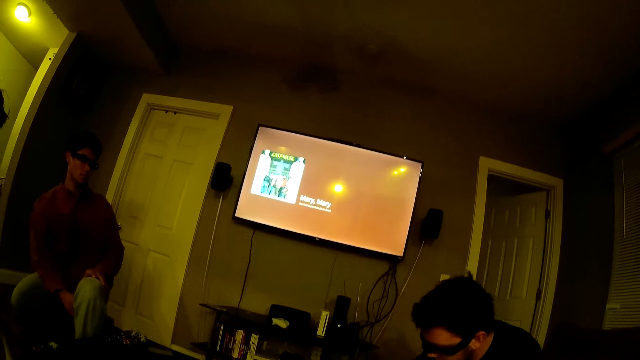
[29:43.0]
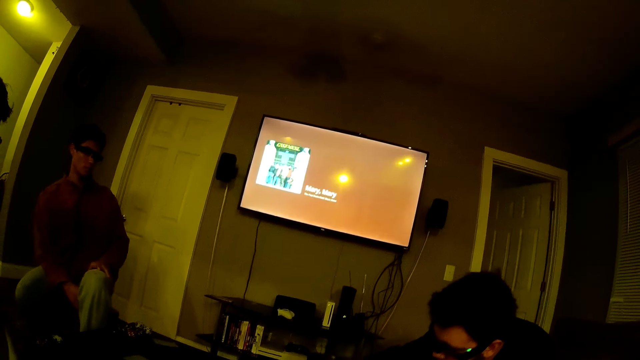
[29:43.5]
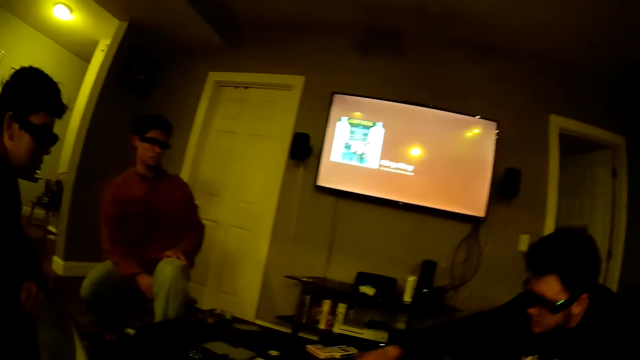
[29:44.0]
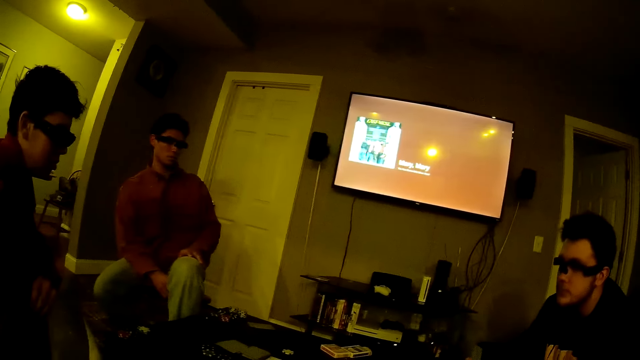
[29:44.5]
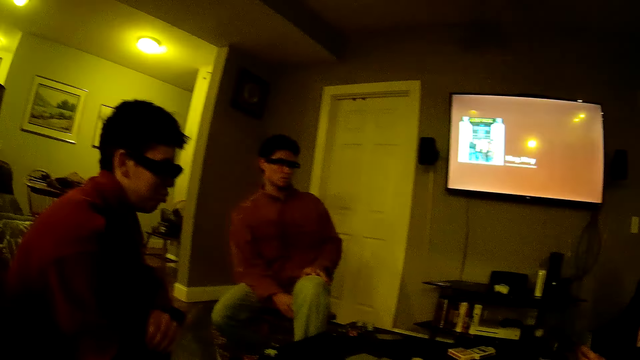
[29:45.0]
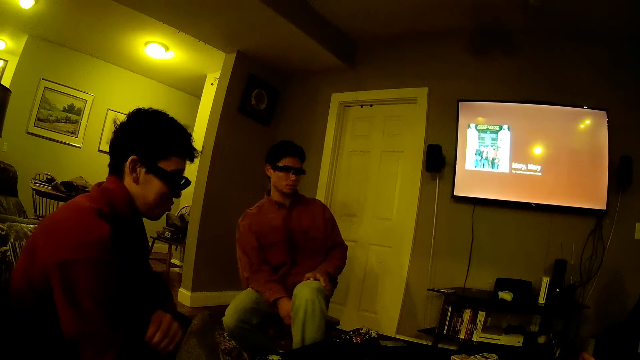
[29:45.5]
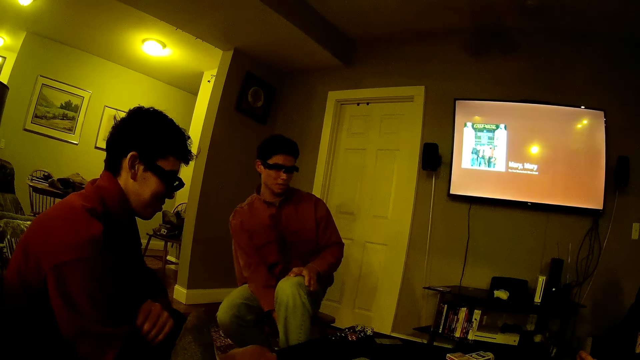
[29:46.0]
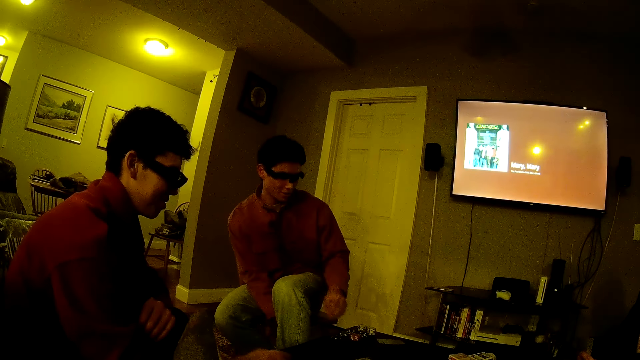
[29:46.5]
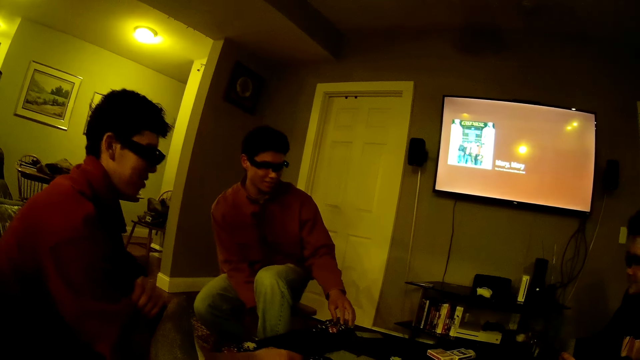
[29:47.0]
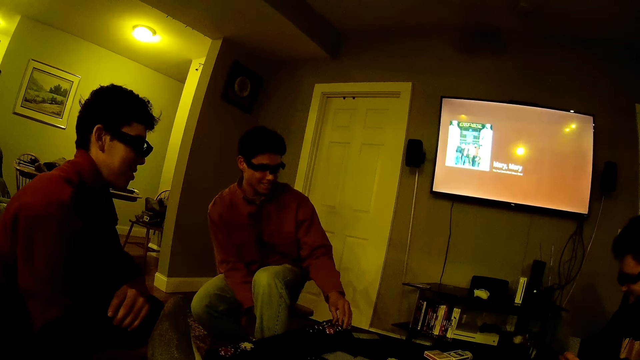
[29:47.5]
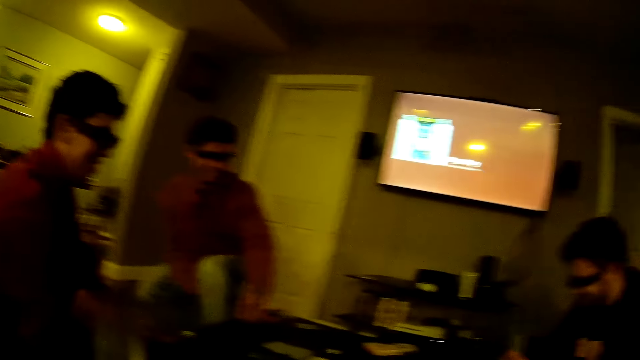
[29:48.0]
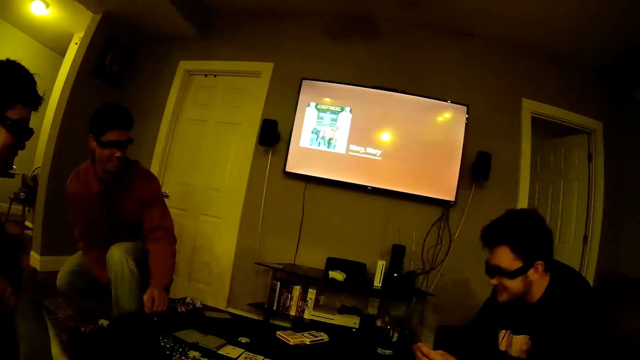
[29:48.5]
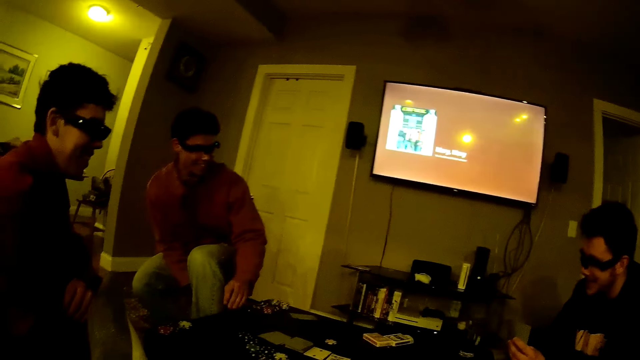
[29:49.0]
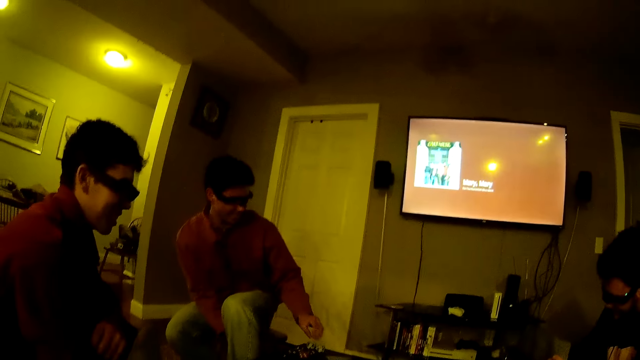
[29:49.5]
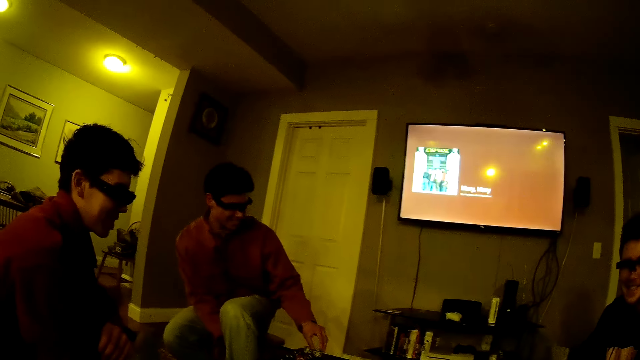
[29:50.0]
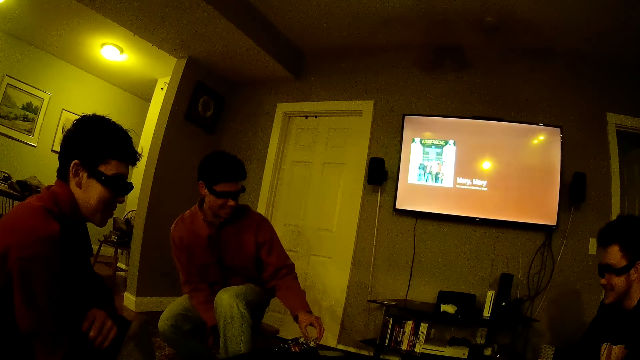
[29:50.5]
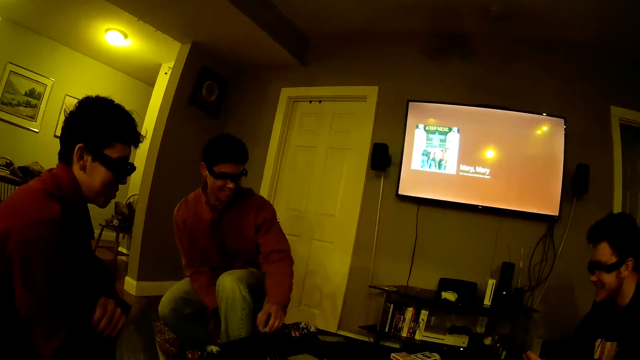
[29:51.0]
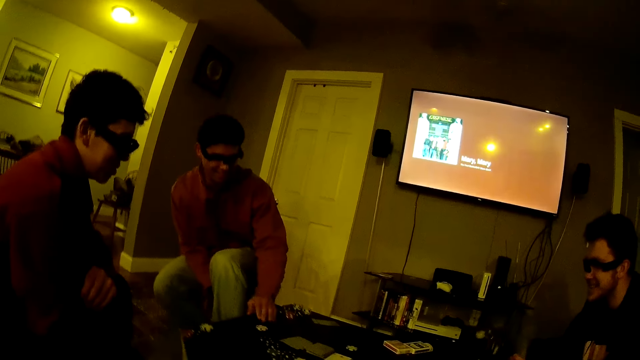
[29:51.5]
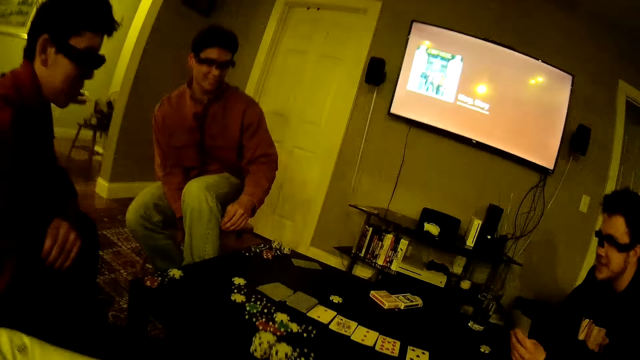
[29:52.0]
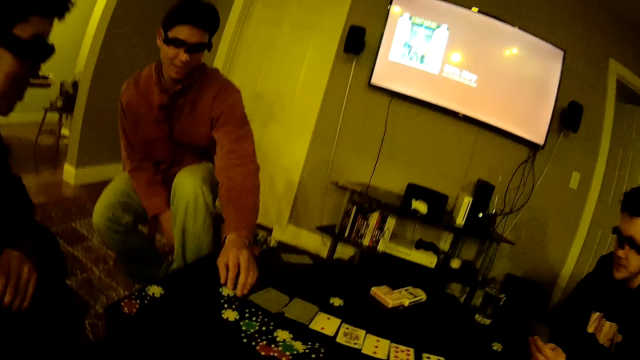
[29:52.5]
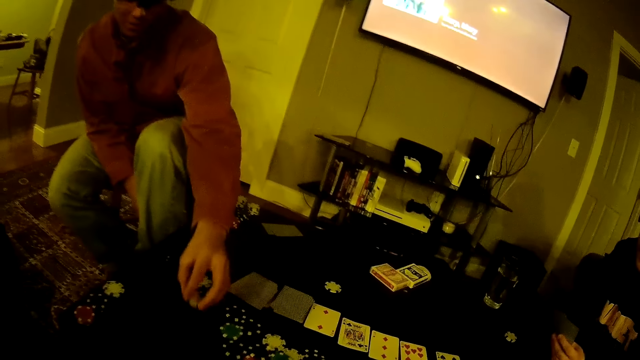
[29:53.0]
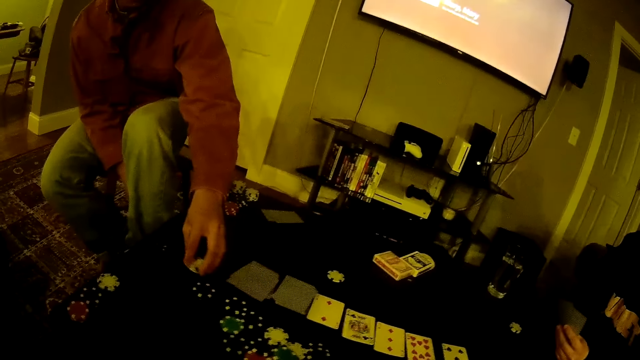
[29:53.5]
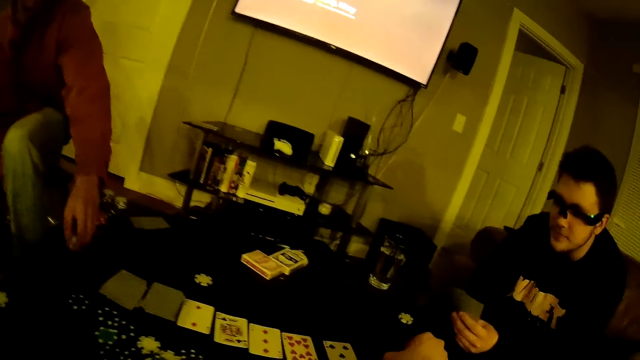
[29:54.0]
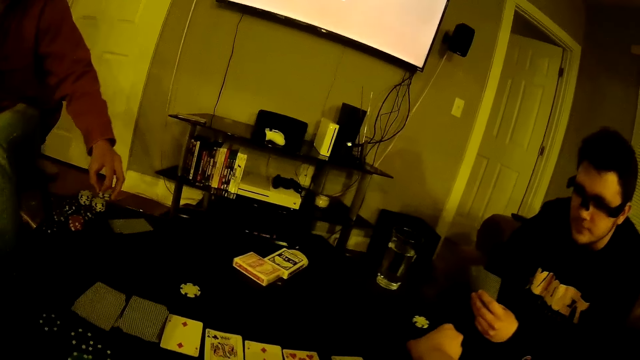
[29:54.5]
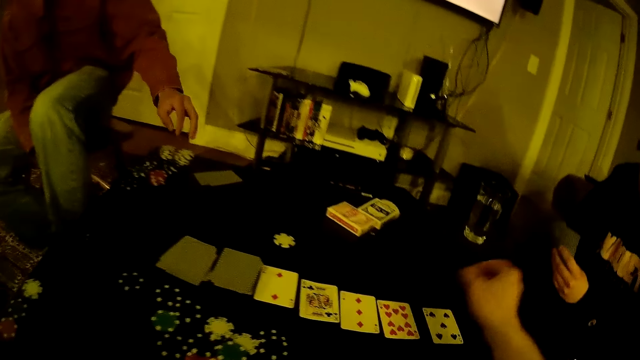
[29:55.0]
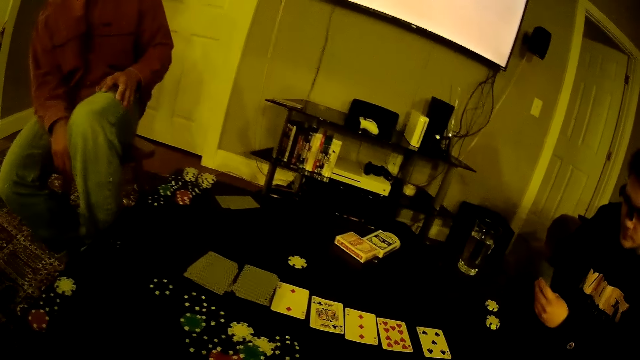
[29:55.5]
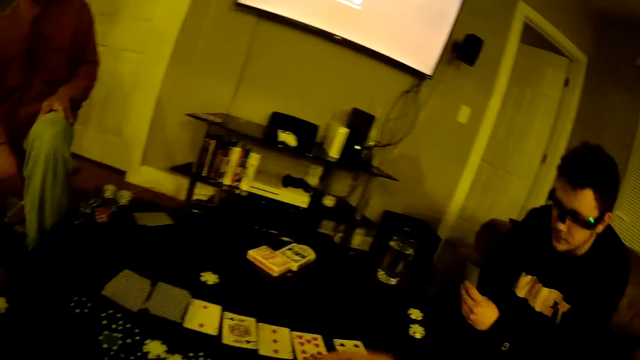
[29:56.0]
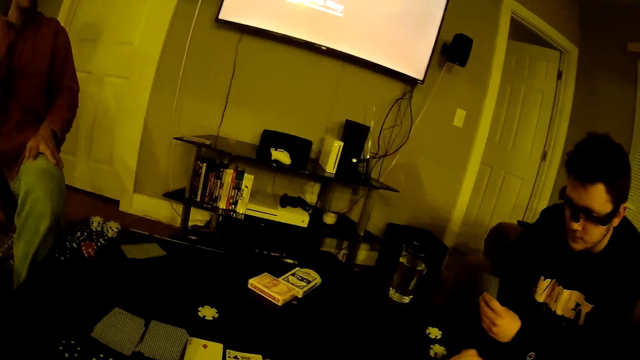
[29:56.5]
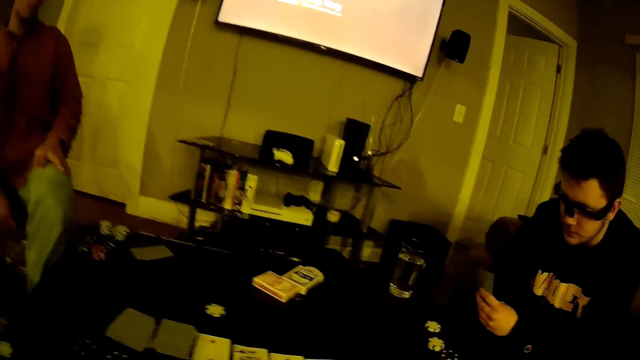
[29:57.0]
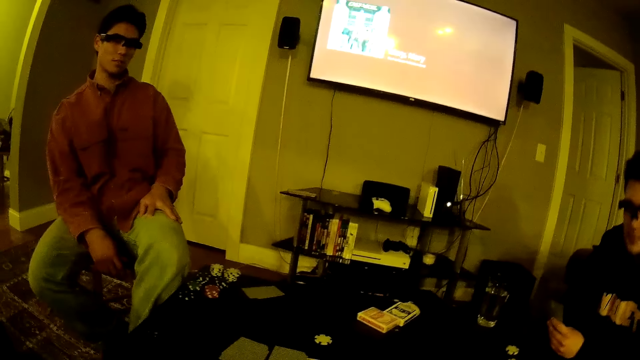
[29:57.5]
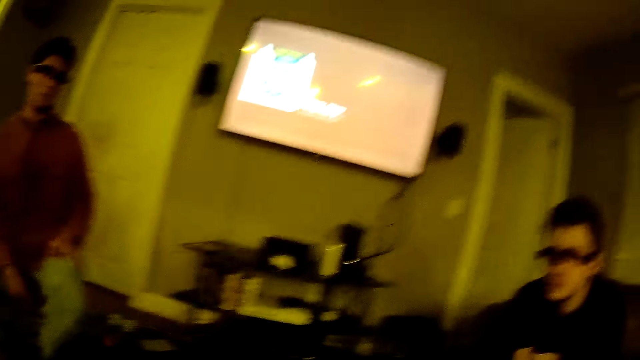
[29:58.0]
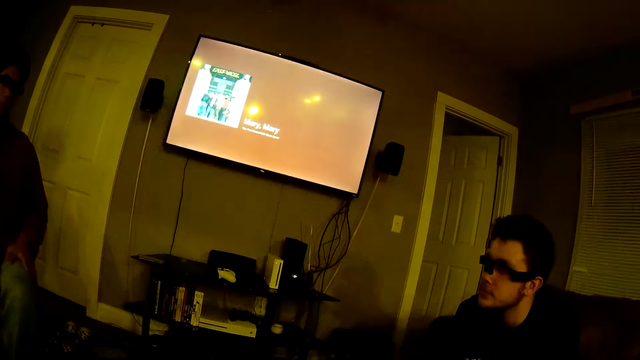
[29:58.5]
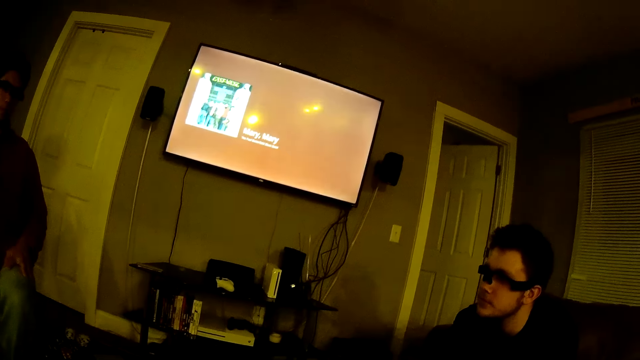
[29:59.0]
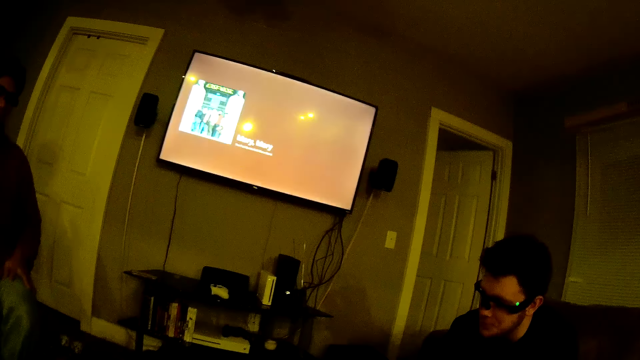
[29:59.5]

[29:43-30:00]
A man tosses a poker chip on the table with his right hand. The camera wearer talks. Another man picks up a poker chip from the table with his left hand and drops the poker chip on the table with his left hand. The camera wearer looks around. The other man slides the poker chip on the table with his left hand, gathers some poker chips on the table with his left hand and drops the poker chips on the table with his left hand. The camera wearer drops some poker chips on the table with his right hand.
